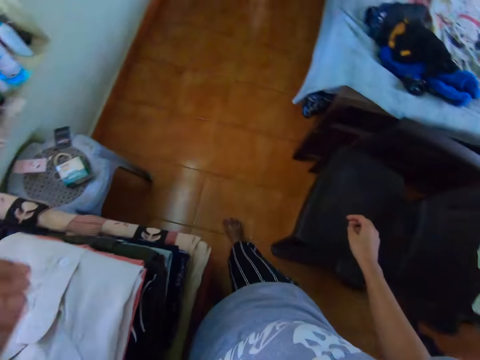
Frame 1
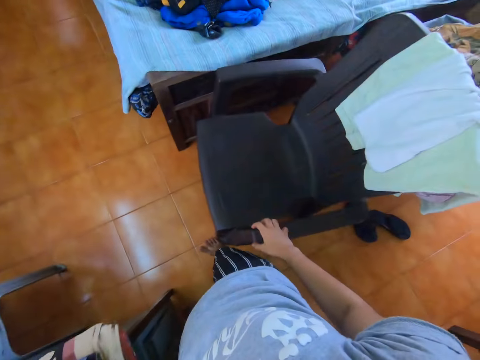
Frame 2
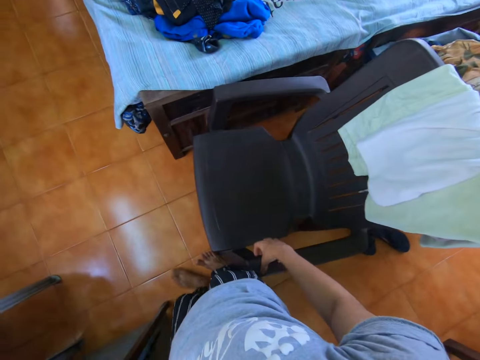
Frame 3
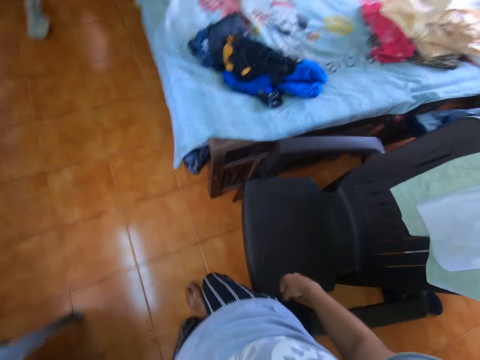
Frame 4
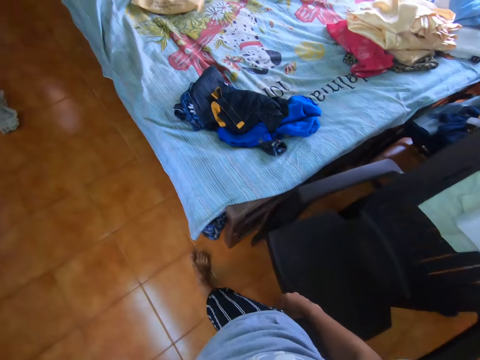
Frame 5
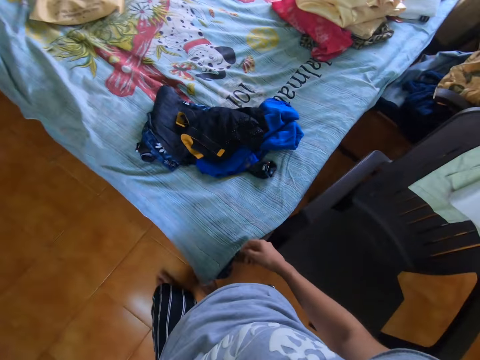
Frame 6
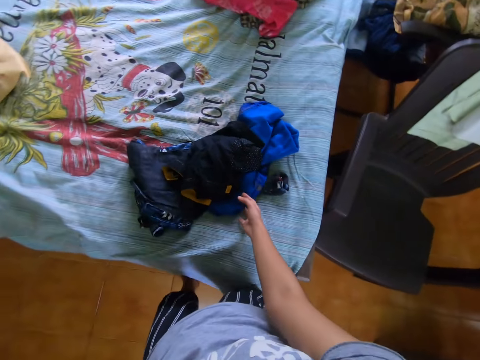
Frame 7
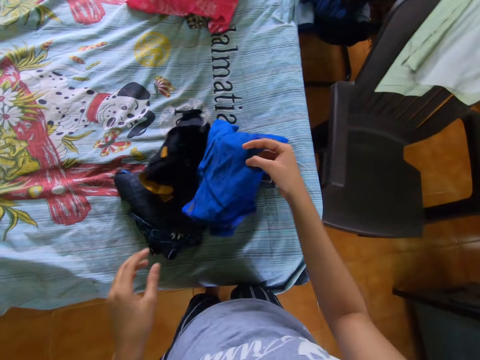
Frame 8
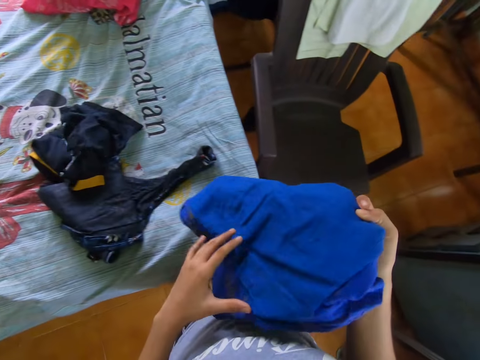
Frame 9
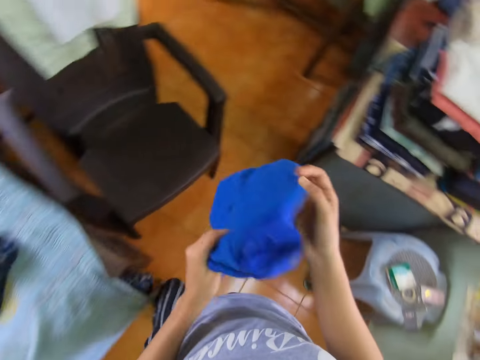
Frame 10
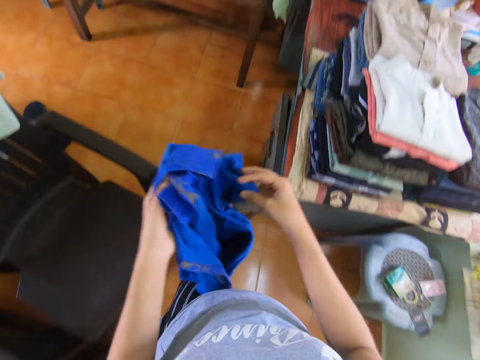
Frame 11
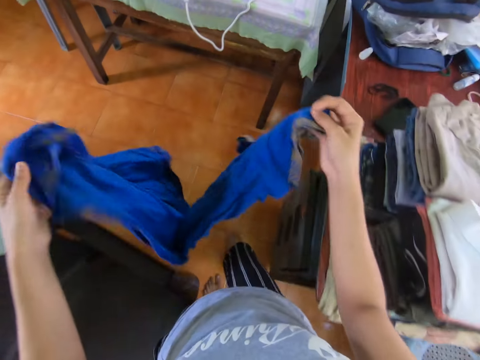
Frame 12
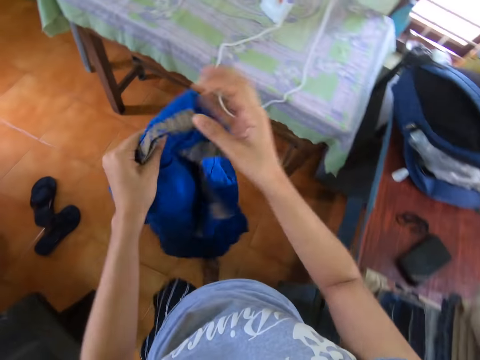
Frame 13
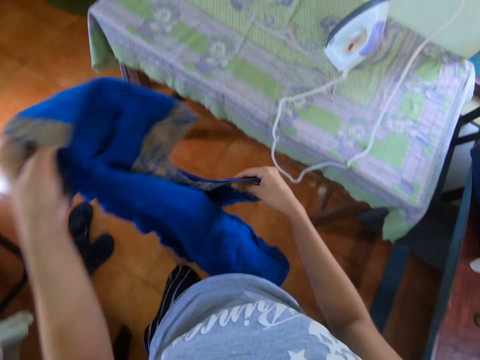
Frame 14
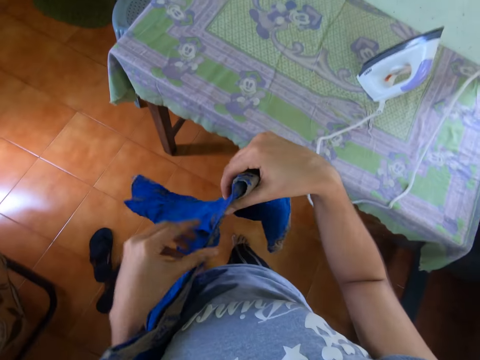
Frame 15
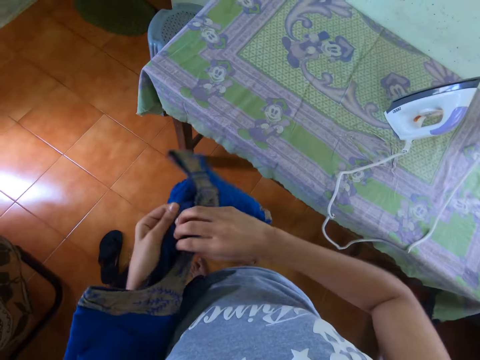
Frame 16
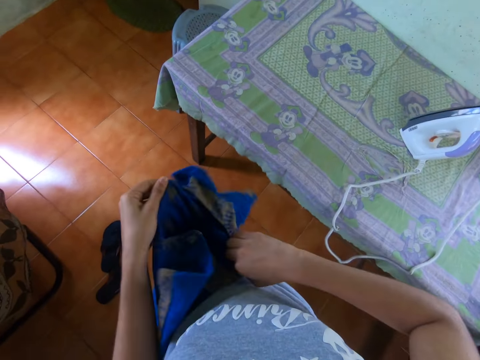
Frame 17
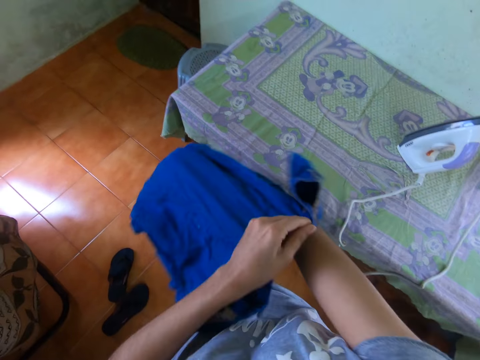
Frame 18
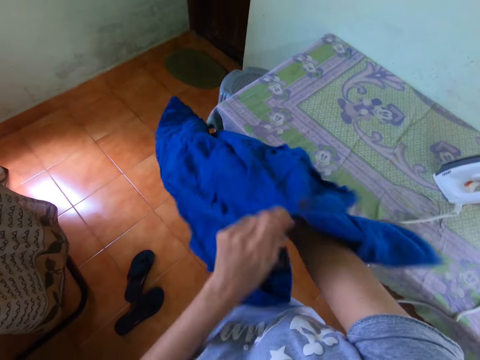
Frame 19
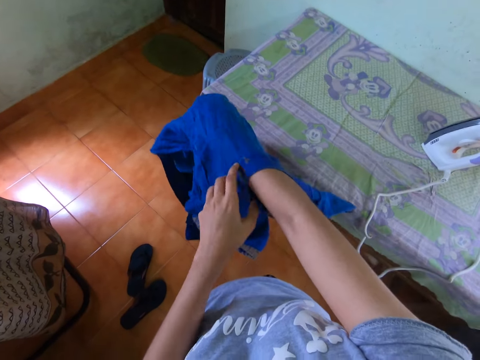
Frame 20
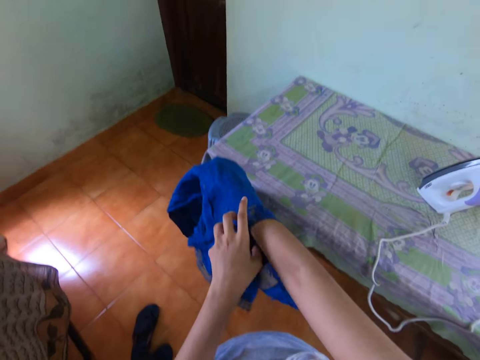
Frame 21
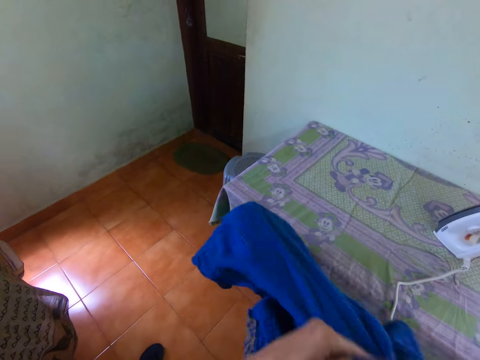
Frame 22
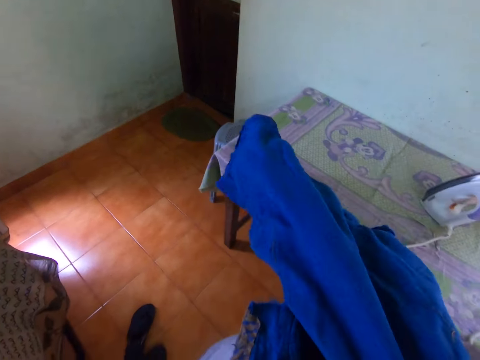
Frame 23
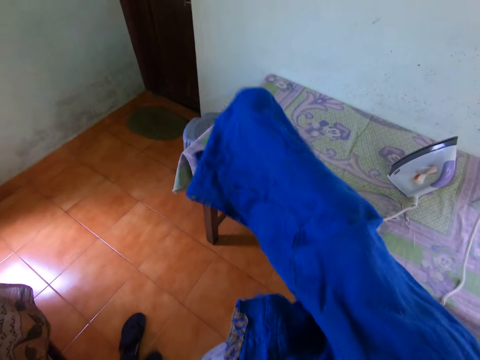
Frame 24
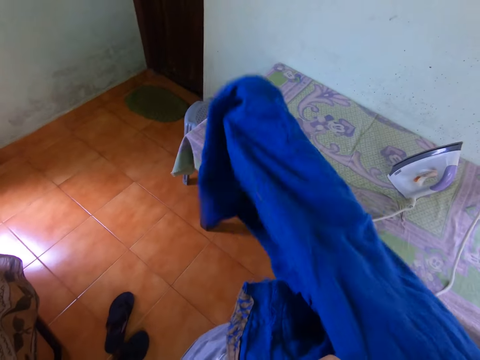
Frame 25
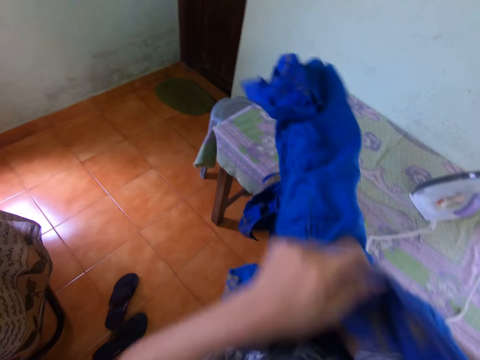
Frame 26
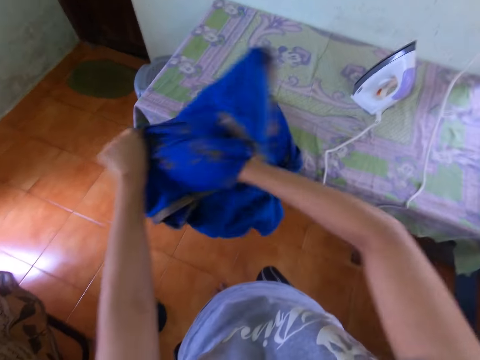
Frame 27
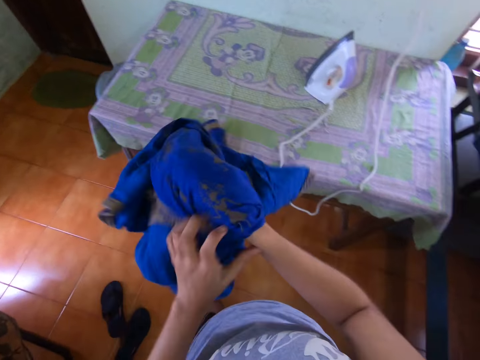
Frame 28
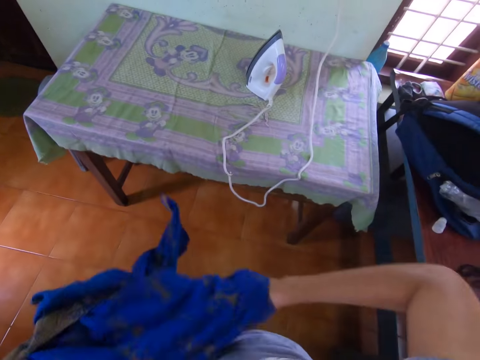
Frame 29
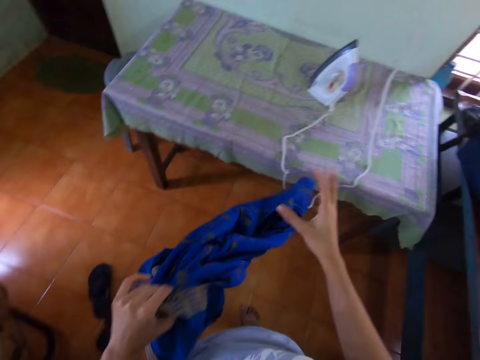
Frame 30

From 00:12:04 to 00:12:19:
The camera wearer walks around. They pick up a dress. They unfold the dress. They walk around. They look at the dress. They turn the dress inside out.

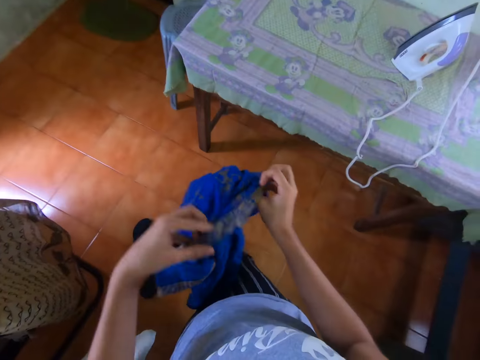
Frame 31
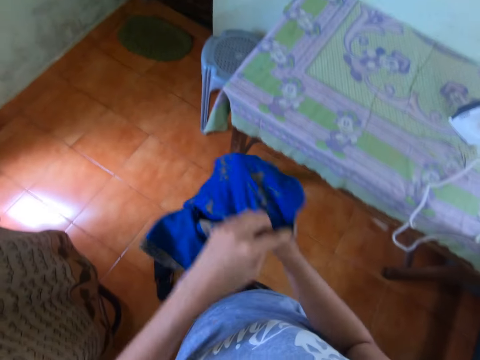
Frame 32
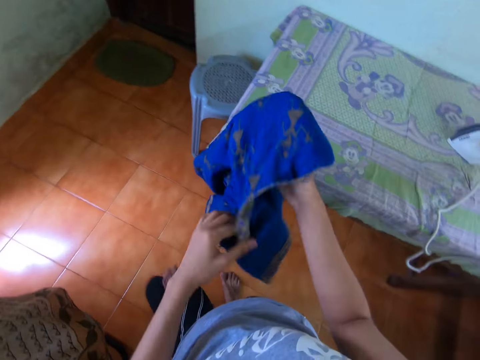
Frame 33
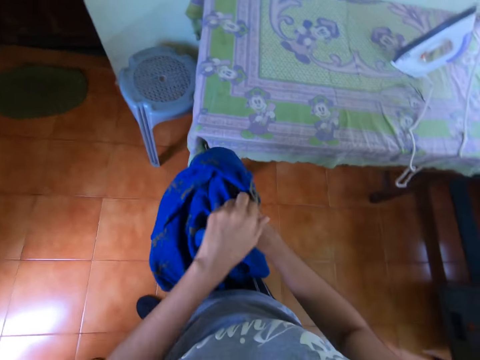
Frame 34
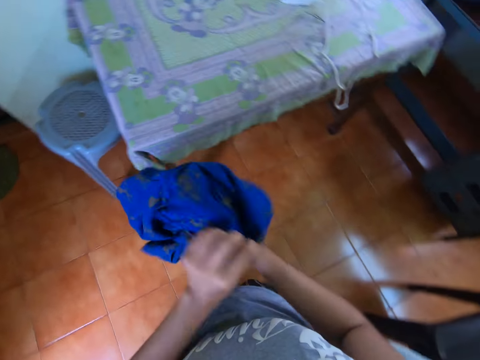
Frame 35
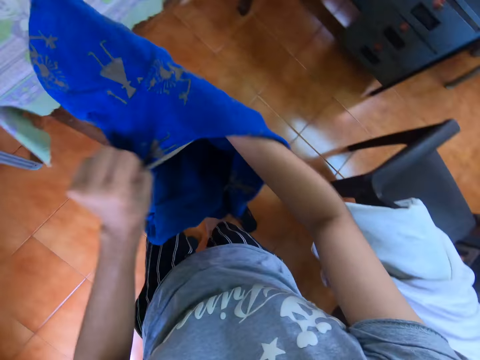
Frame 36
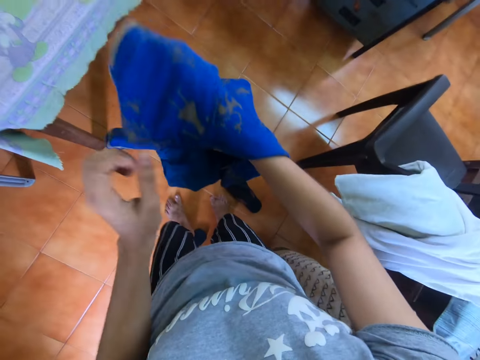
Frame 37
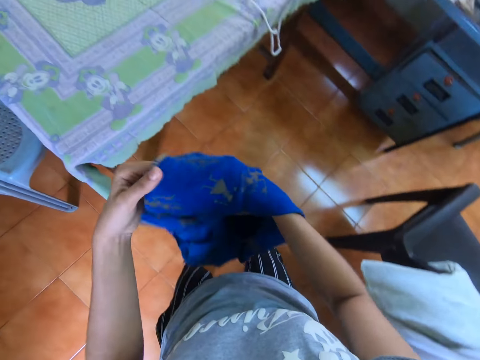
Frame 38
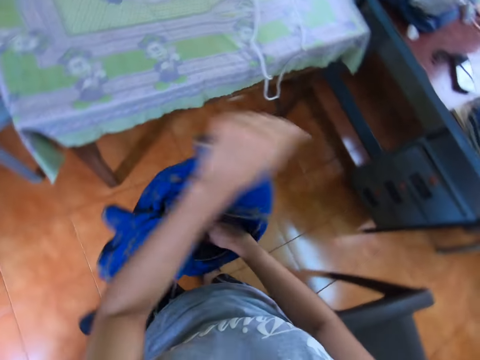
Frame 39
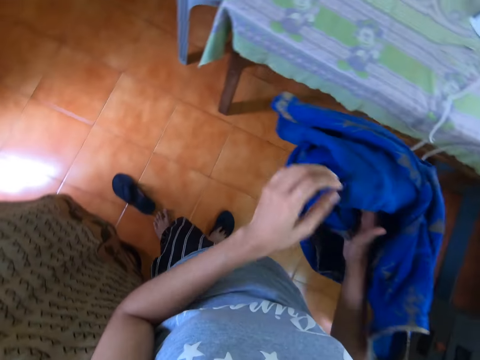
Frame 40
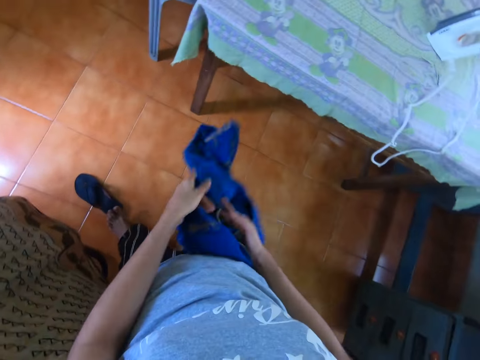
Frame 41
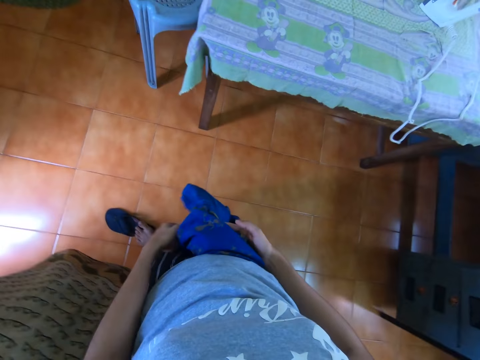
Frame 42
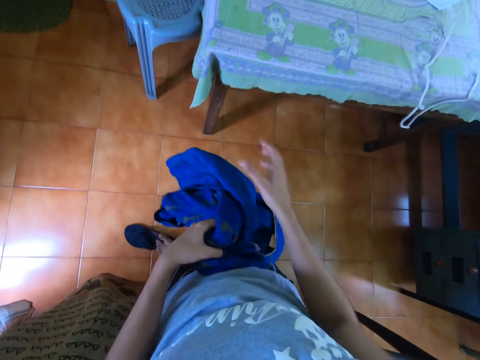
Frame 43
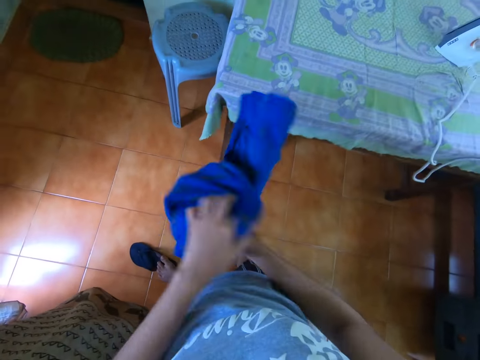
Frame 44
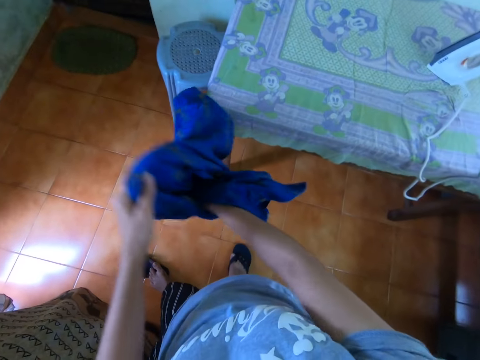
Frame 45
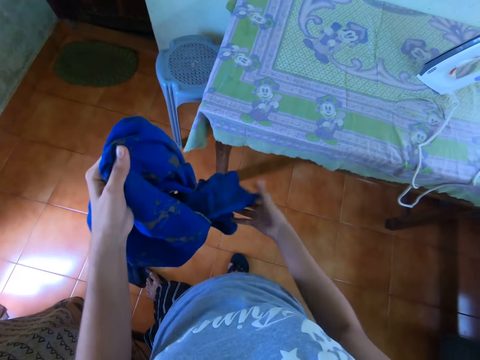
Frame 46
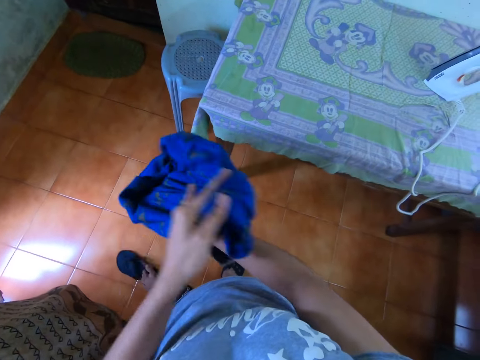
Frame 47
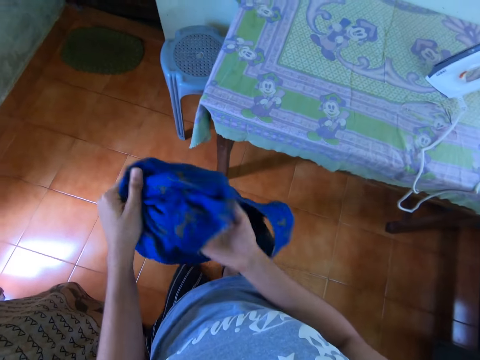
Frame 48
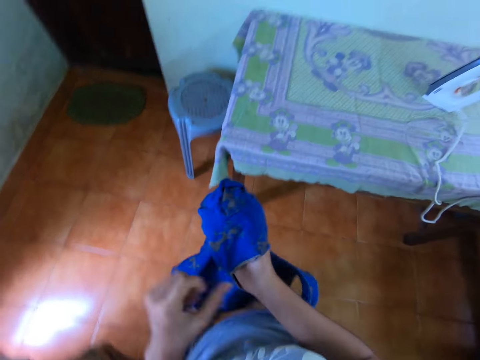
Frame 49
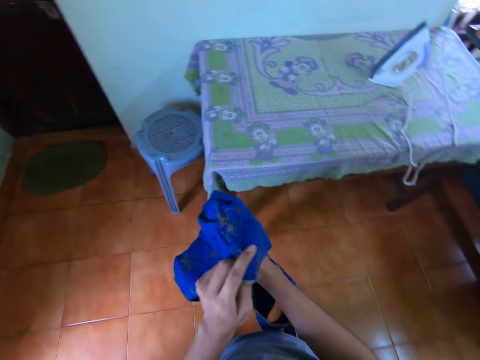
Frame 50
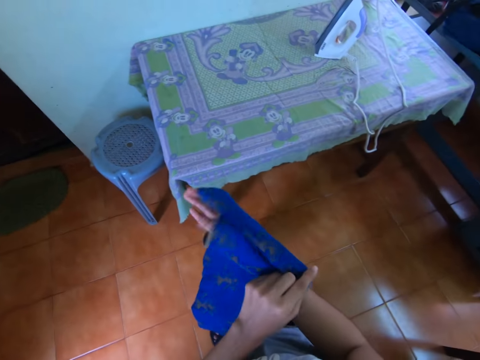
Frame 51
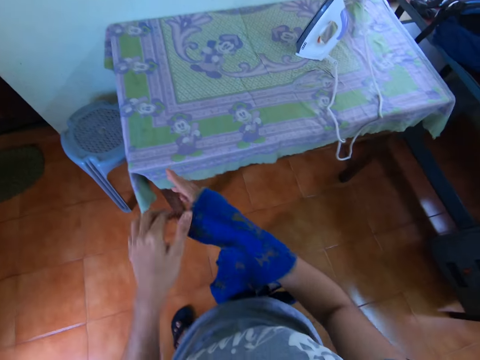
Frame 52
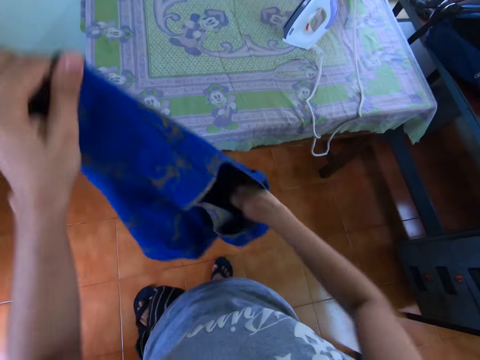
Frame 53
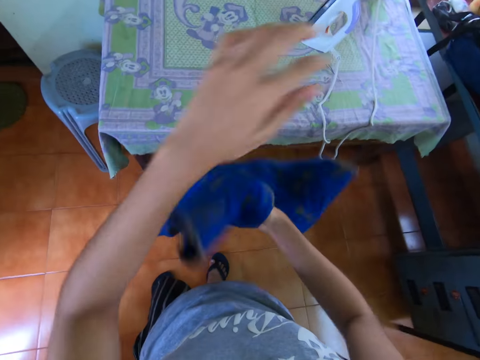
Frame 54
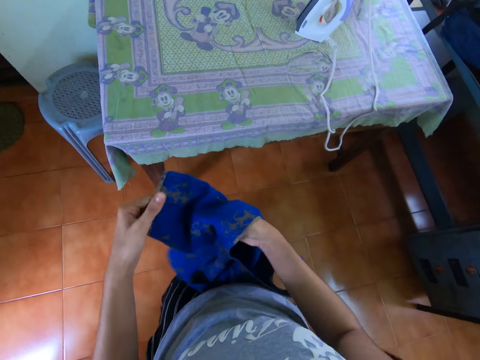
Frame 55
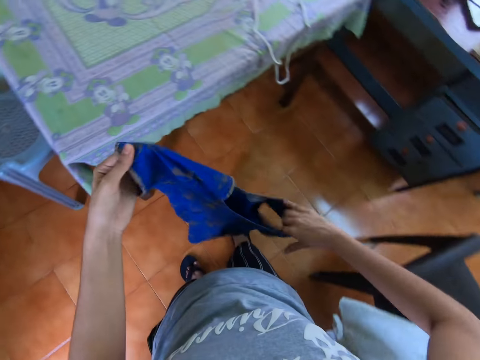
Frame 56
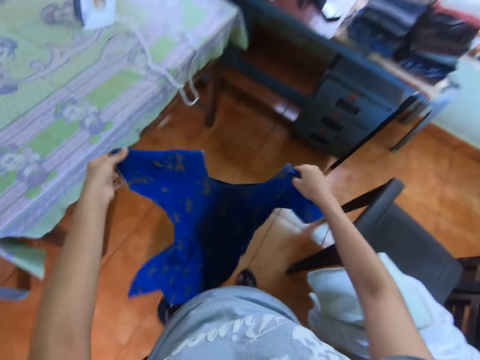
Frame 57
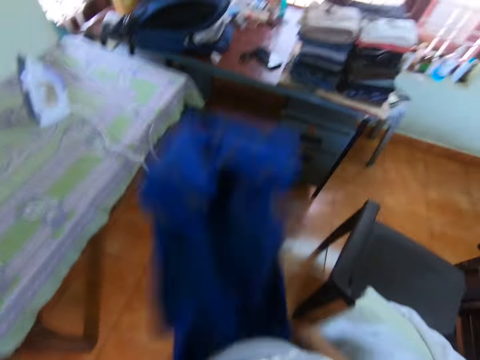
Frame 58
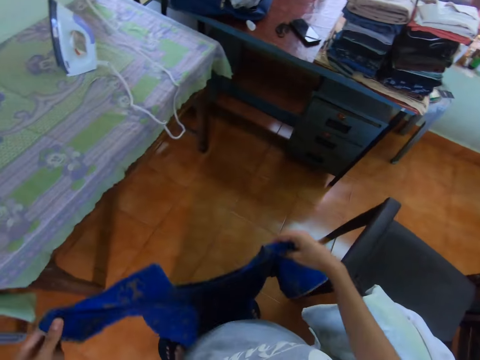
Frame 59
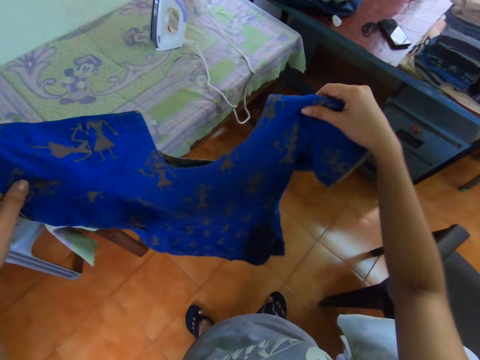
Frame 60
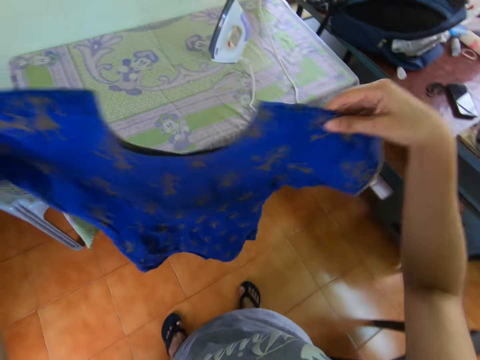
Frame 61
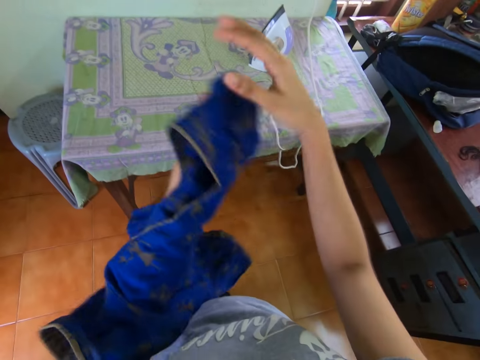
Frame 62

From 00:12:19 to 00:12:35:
The camera wearer shakes the dress.
